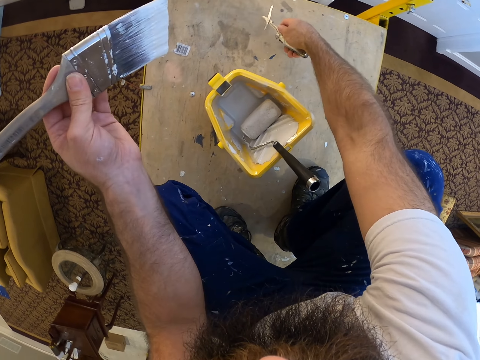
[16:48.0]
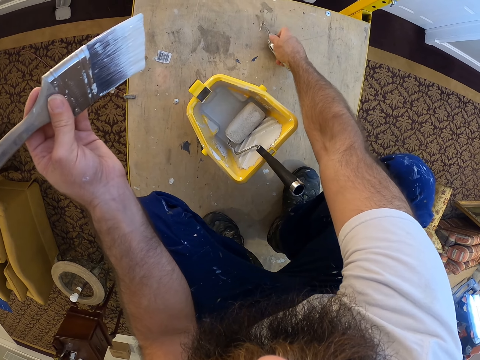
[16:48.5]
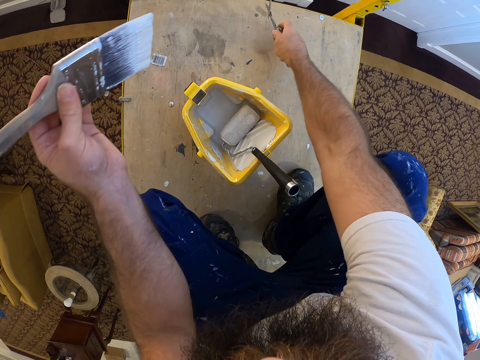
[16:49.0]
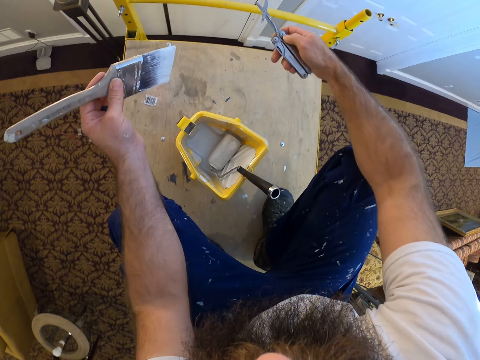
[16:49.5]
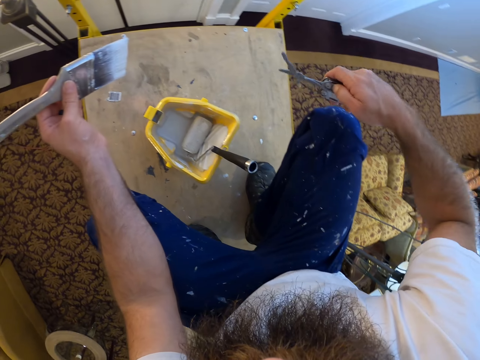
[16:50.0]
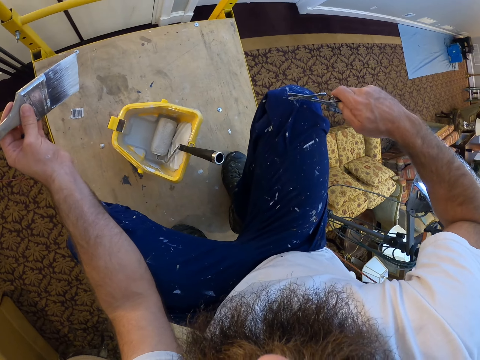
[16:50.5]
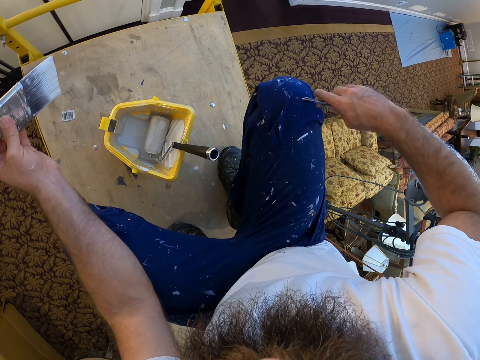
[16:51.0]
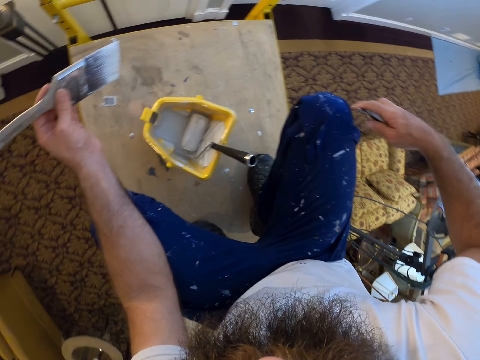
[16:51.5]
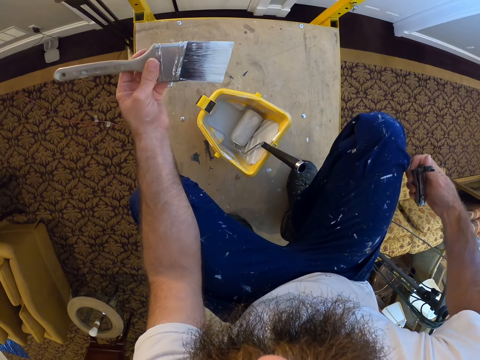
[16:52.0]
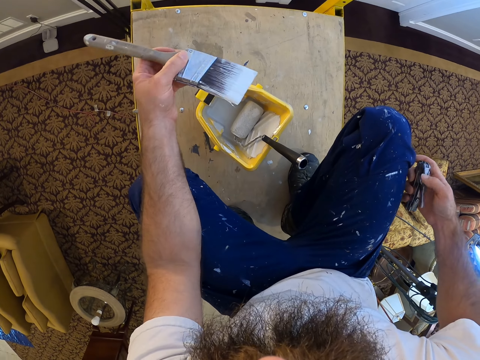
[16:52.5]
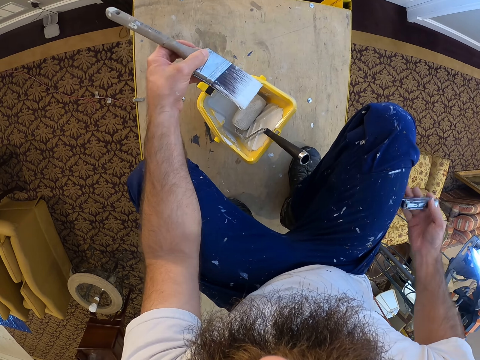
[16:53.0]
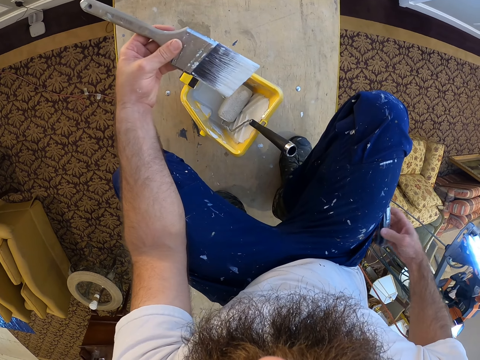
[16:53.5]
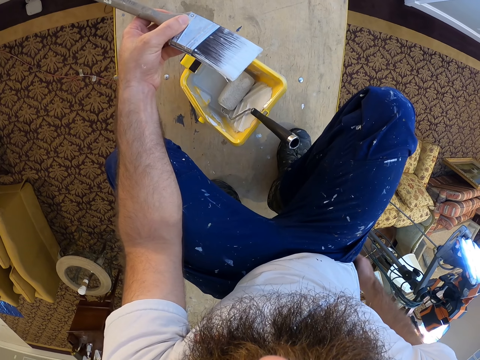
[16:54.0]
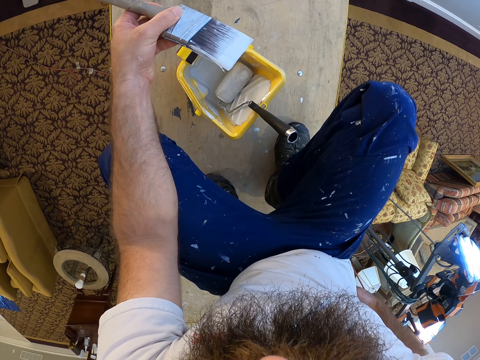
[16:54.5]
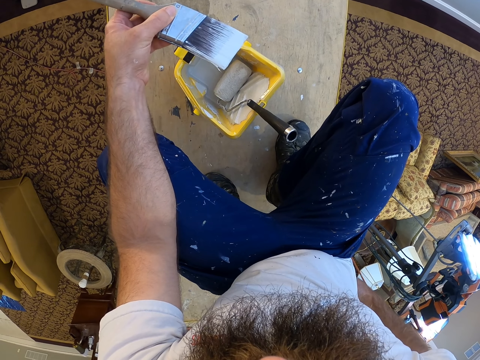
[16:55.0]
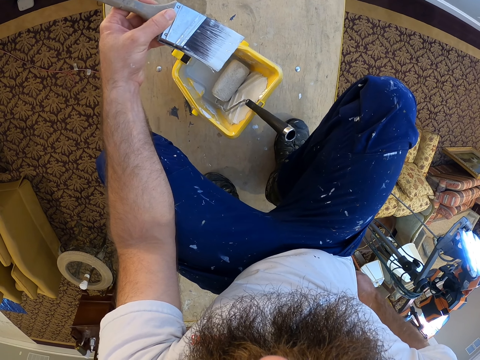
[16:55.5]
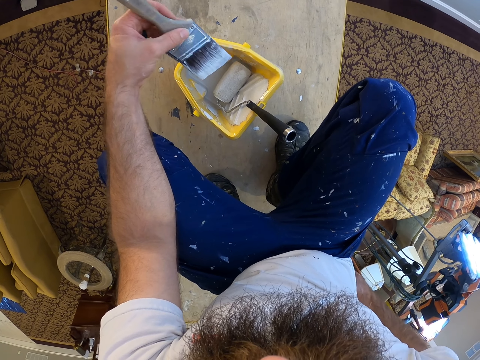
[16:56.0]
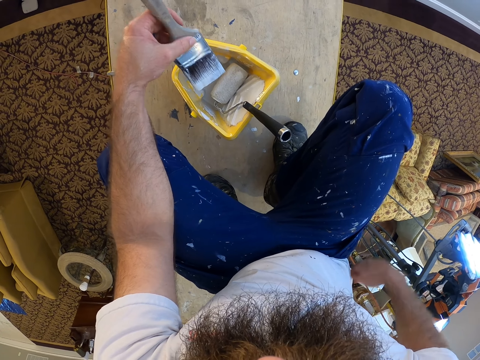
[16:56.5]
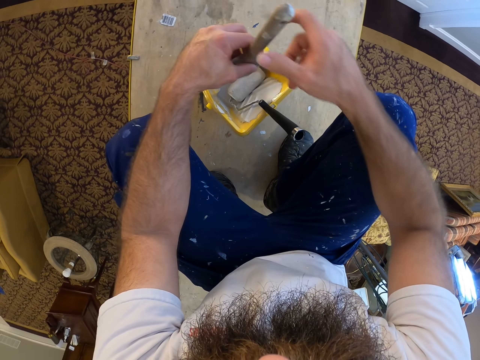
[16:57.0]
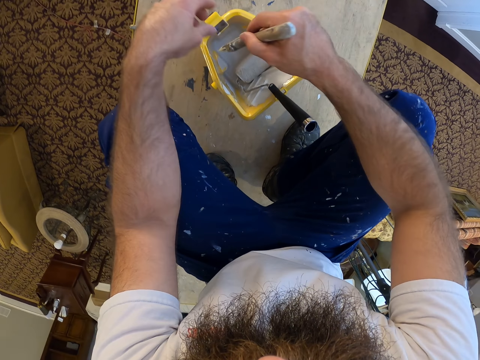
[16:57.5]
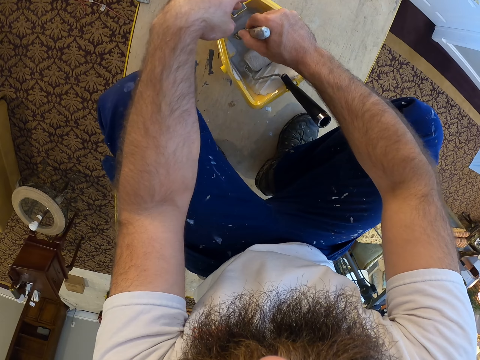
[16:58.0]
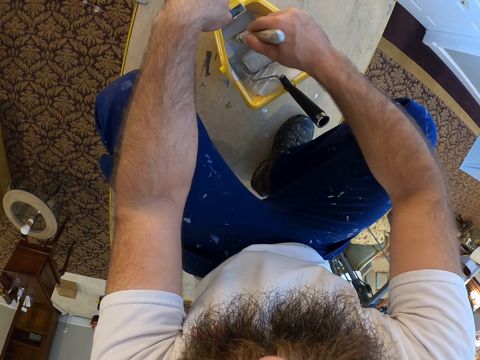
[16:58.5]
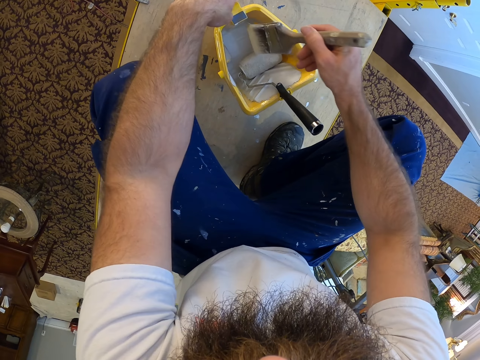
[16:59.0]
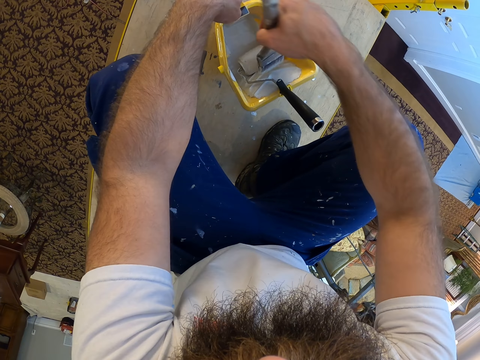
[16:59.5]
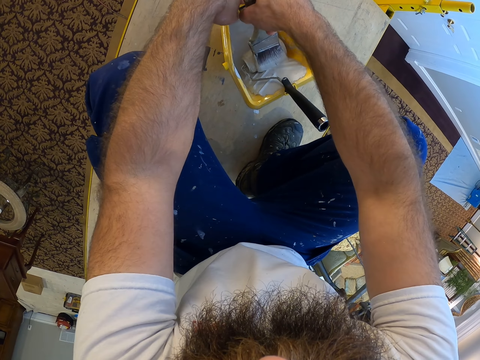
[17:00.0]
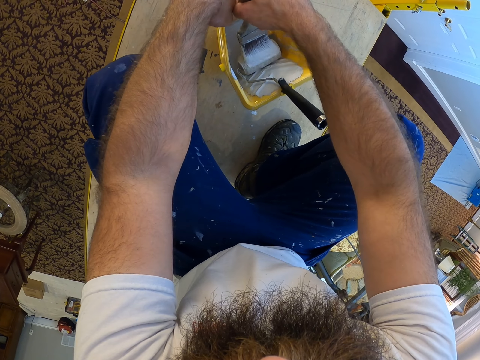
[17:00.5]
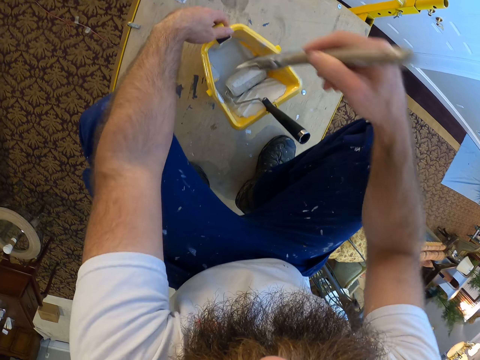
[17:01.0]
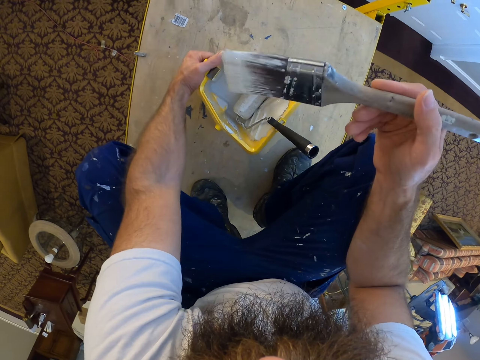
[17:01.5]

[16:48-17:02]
The camera wearer removes bristles. He drops the scissors on the wood with his right hand. He locks the cutter. He puts the knife pack into his pocket with his right hand. He holds the brush with hands. He holds the brush. He dips the paint brush into the plastic container with his right hand. He applies paint on the roller.

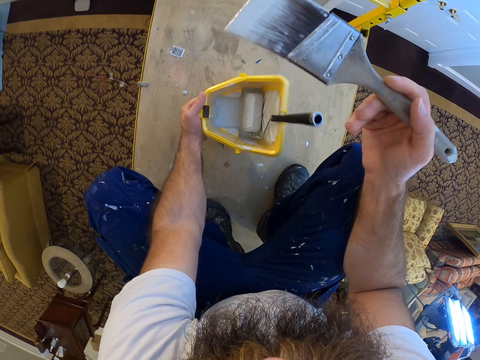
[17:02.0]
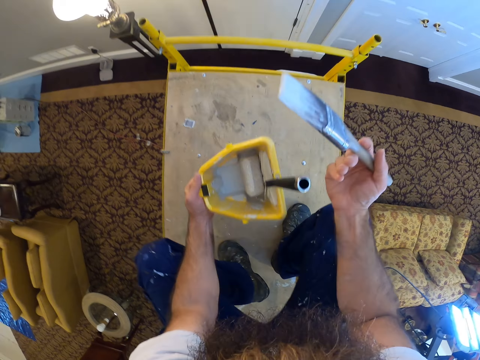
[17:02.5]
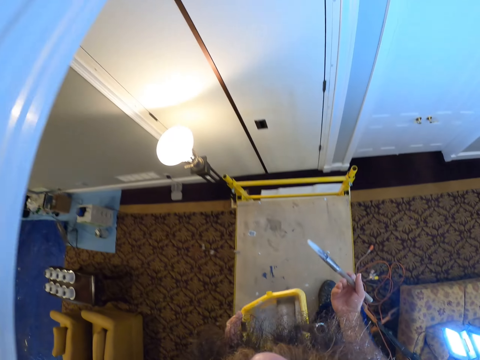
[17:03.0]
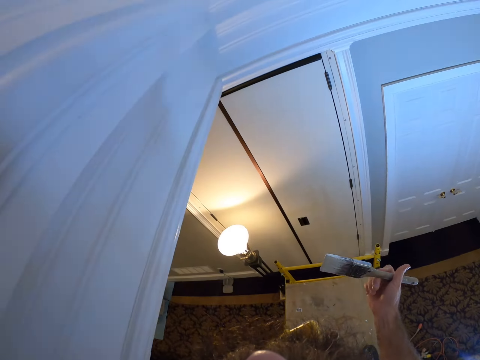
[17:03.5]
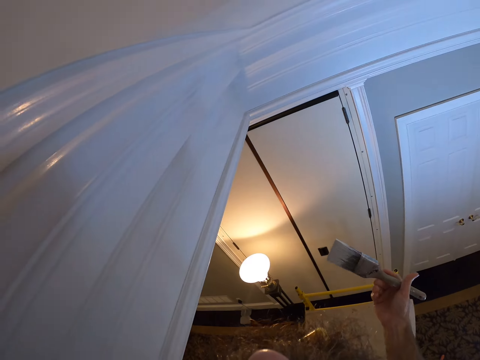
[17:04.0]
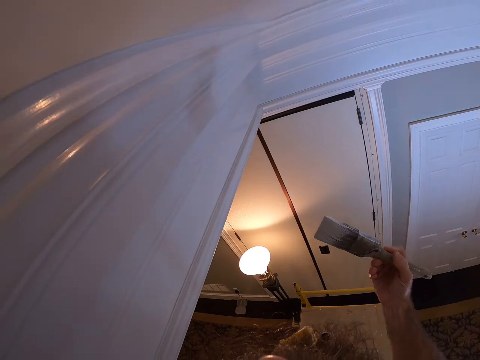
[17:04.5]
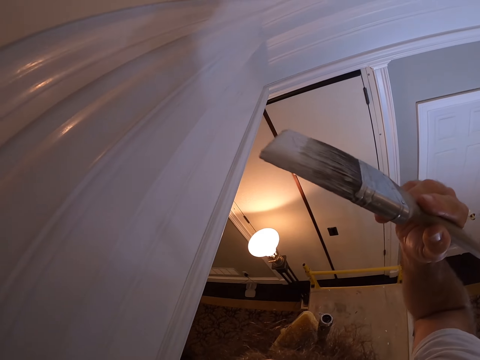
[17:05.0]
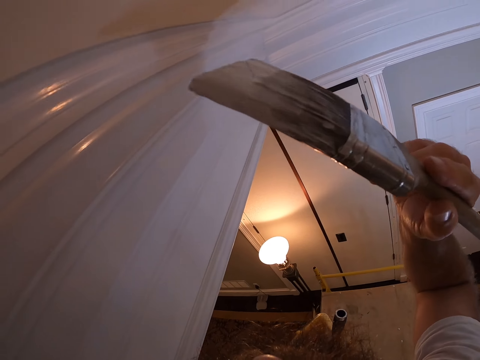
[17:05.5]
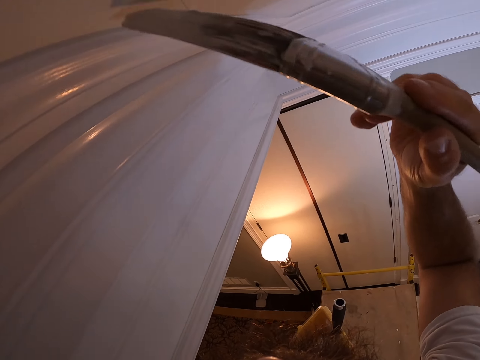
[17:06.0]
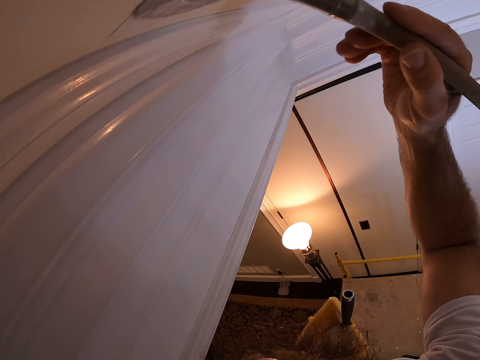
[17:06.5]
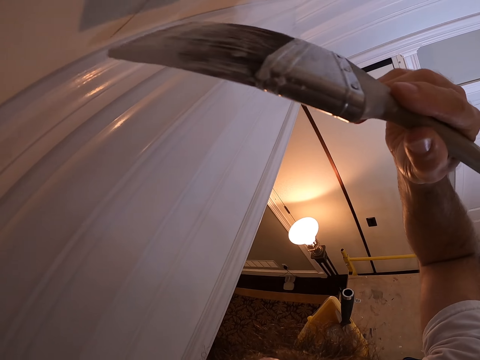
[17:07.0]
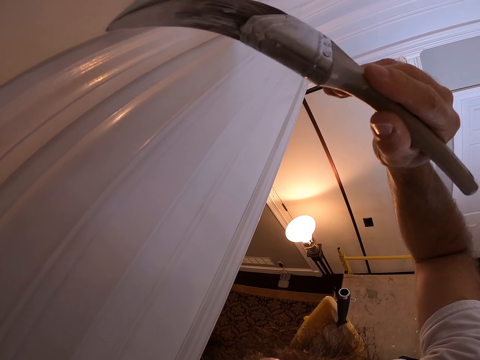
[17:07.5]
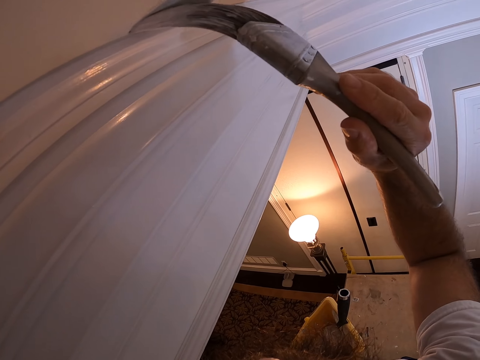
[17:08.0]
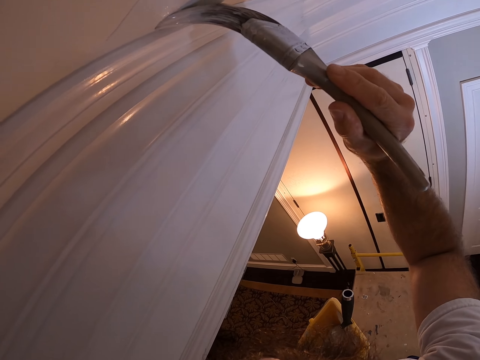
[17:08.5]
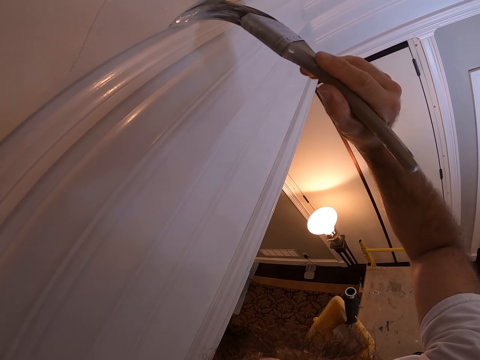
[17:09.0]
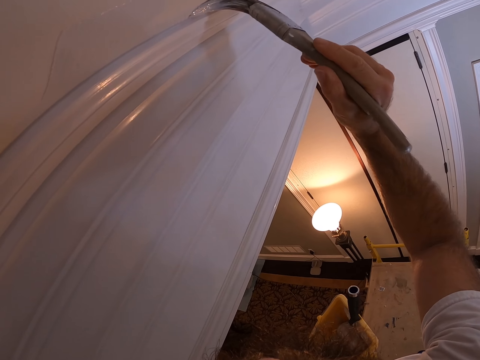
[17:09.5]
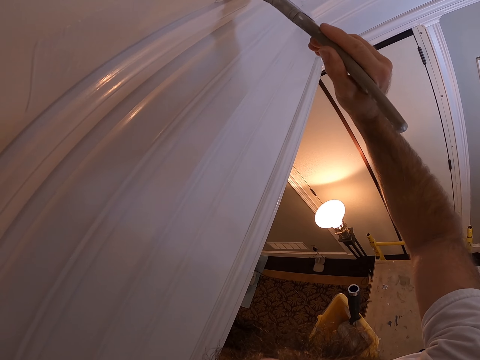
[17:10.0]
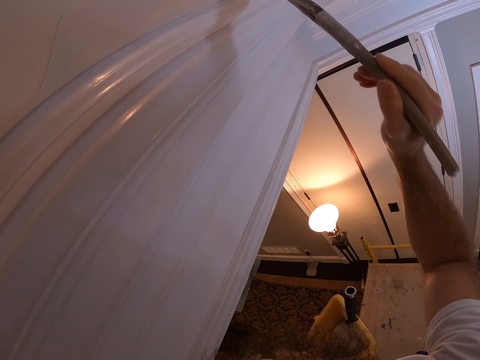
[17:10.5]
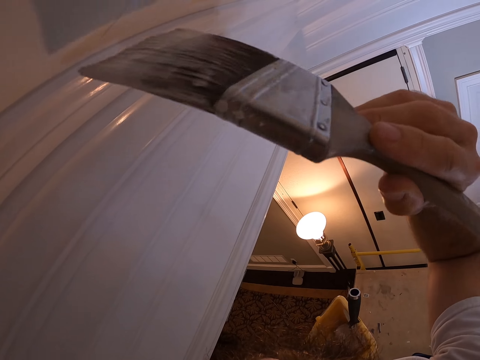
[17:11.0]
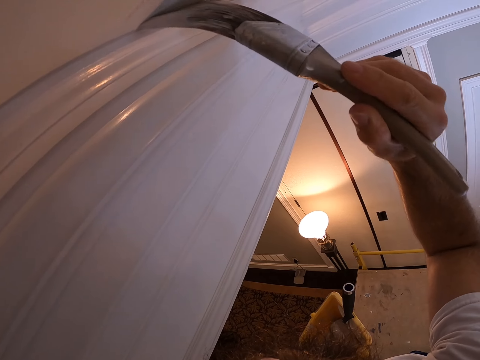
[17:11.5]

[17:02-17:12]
The camera wearer picks the plastic container from the wood with his left hand. He paints the edge of the wall with the paint brush in his right hand.

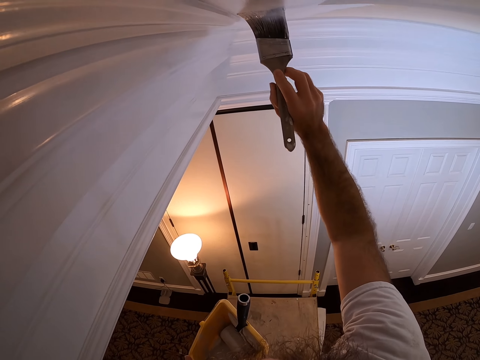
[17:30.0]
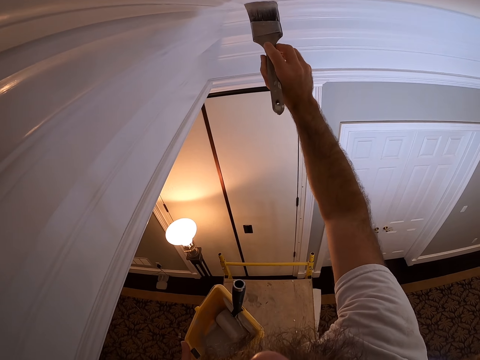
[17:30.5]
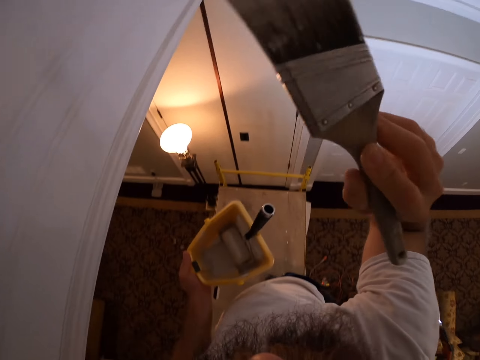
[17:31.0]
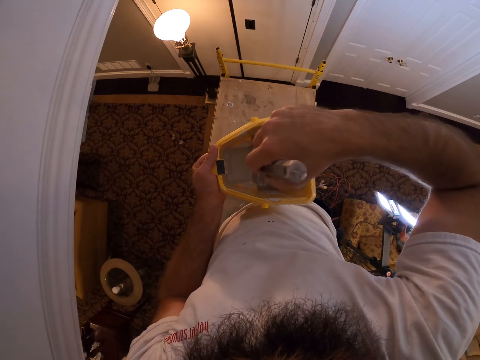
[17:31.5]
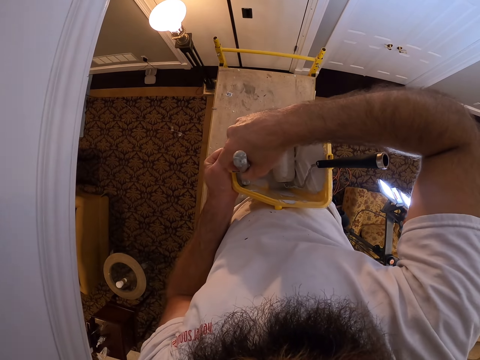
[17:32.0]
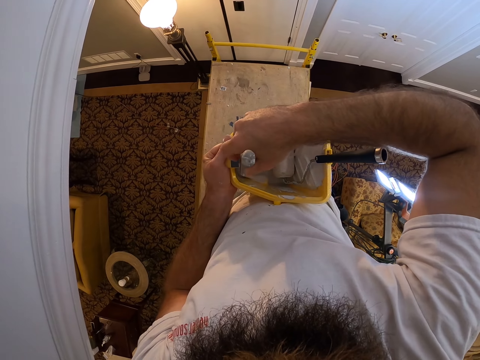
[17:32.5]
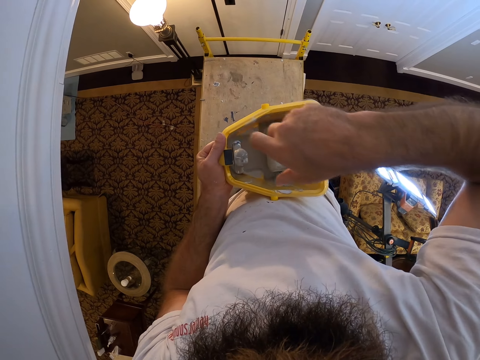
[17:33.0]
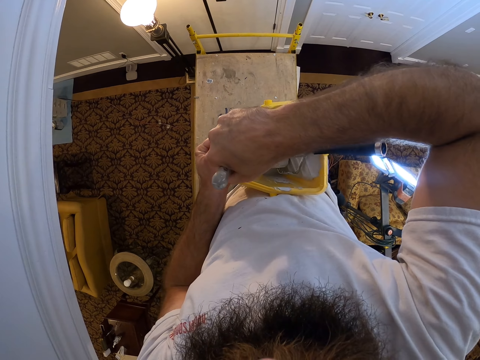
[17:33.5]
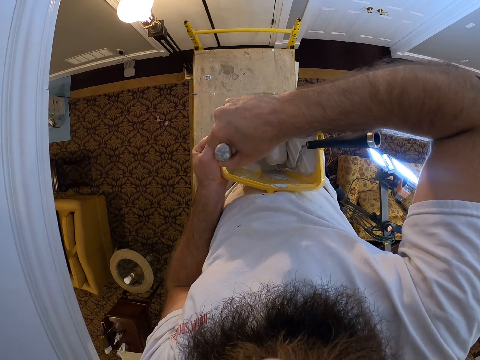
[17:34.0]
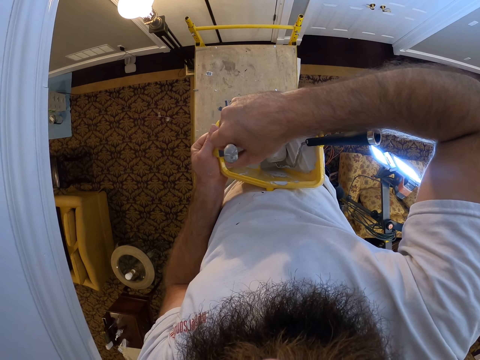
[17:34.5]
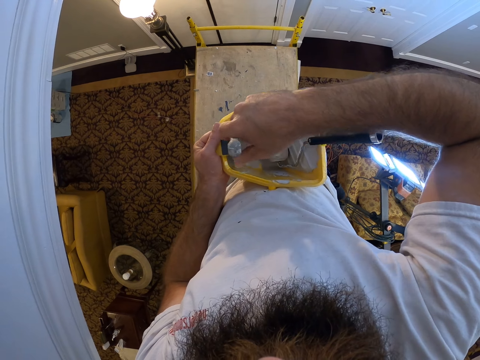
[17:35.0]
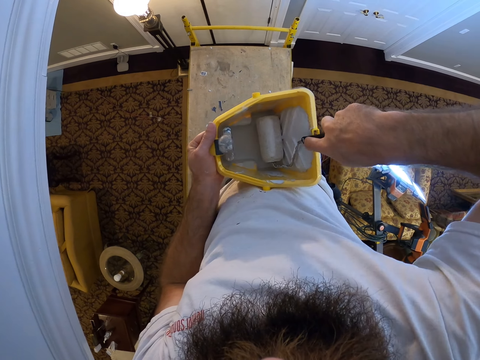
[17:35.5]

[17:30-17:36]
The camera wearer dips the paint brush into the plastic container with his right hand. He drops the brush, holds the brush.
